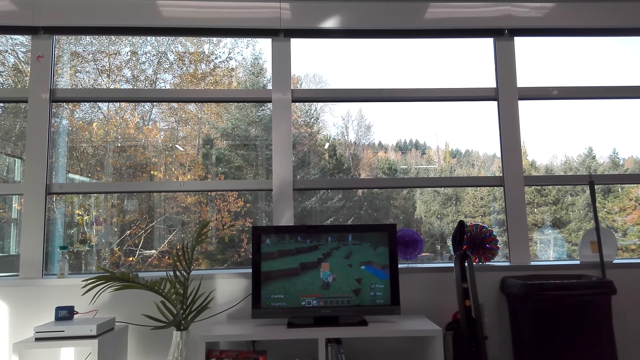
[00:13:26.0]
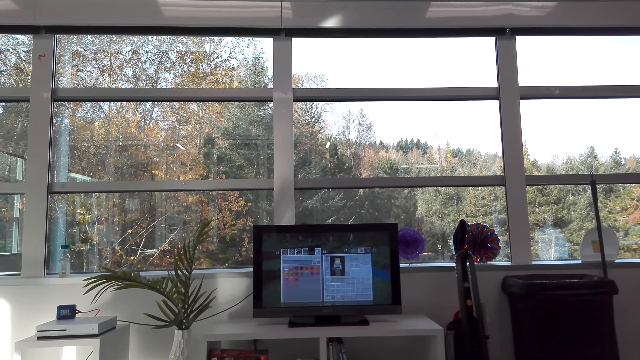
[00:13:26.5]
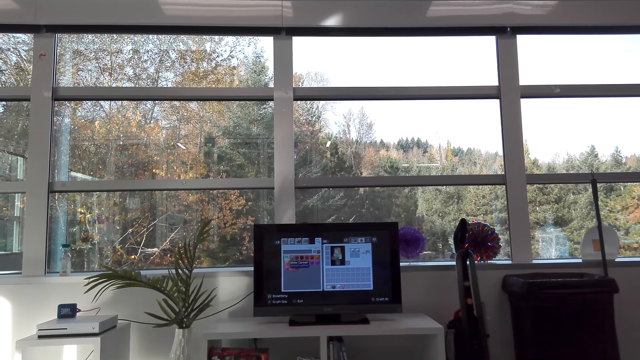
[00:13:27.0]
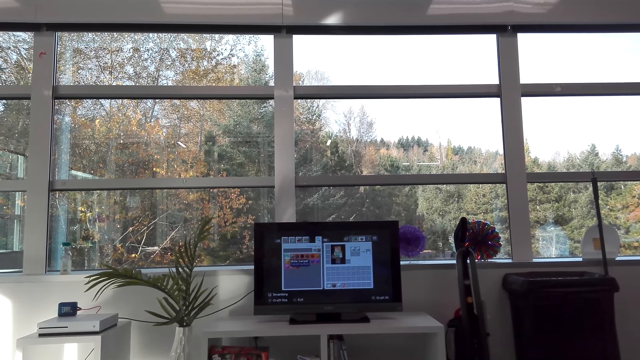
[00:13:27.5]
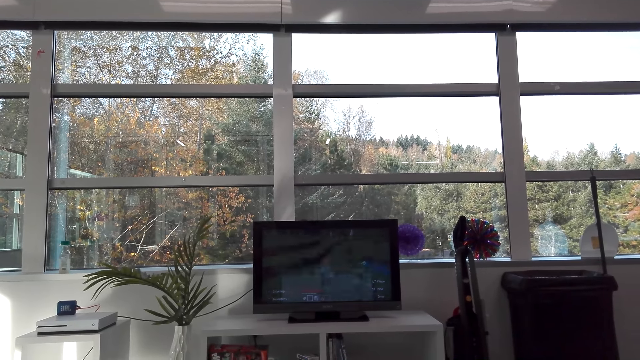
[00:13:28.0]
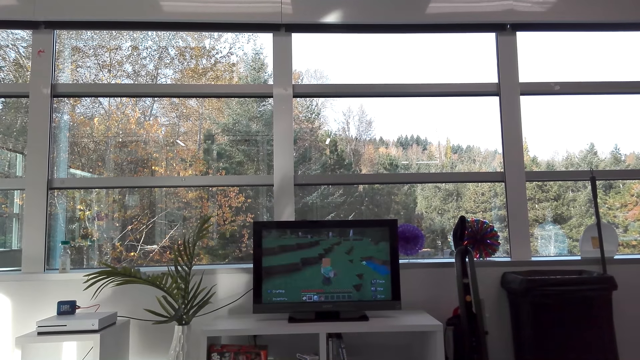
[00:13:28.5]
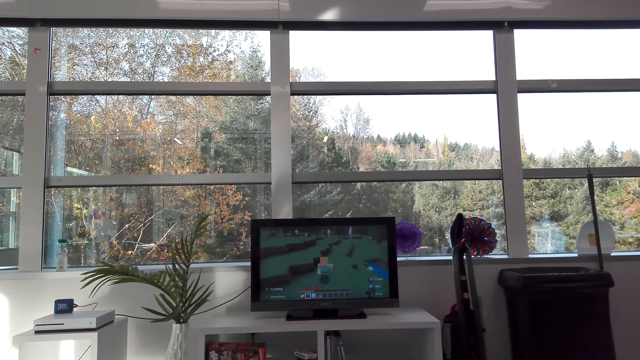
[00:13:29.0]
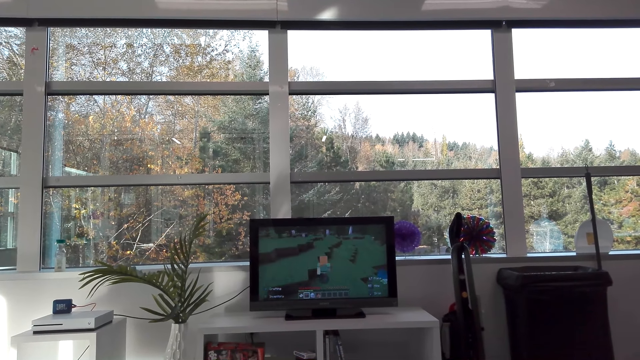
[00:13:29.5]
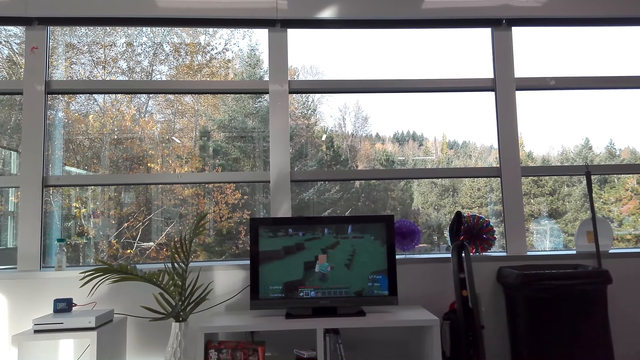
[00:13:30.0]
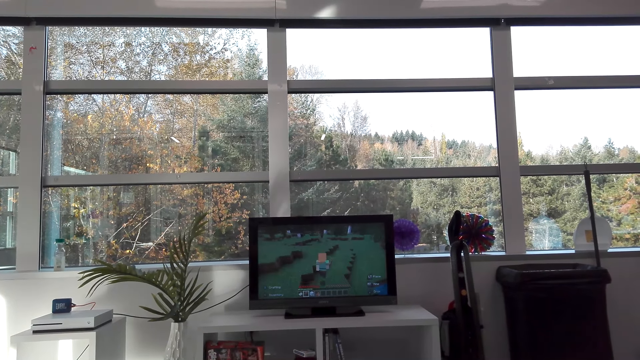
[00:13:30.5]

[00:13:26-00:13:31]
The camera wearer plays a television game.

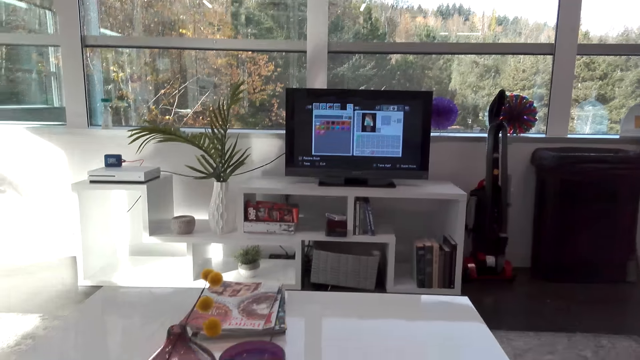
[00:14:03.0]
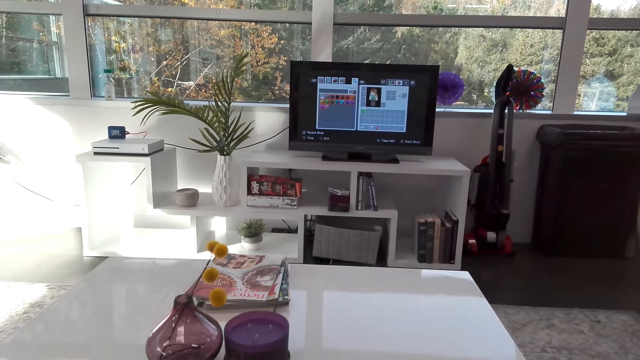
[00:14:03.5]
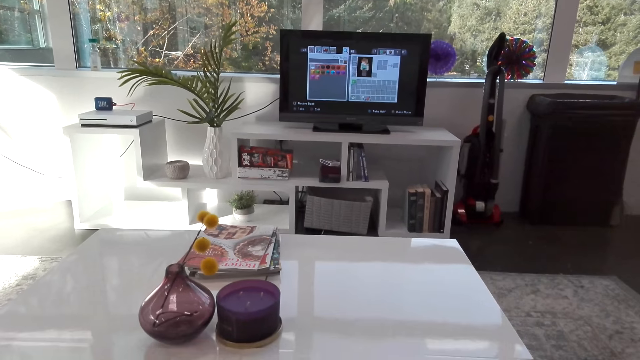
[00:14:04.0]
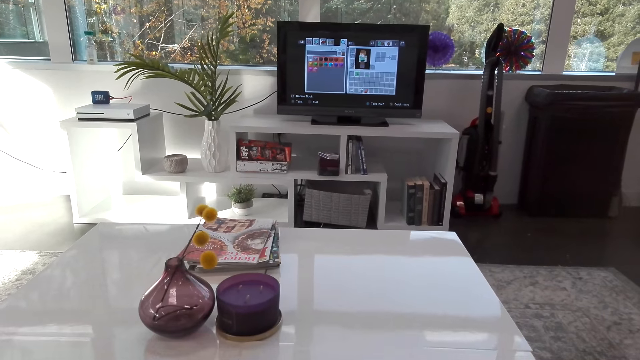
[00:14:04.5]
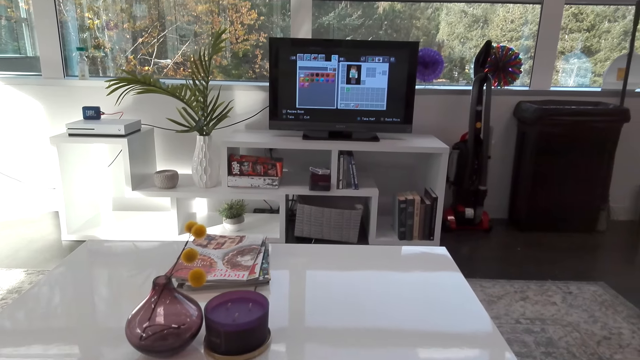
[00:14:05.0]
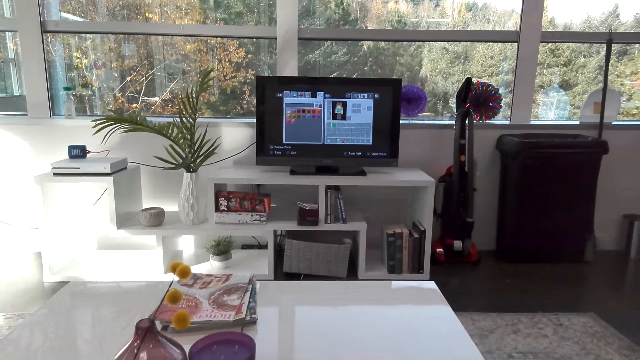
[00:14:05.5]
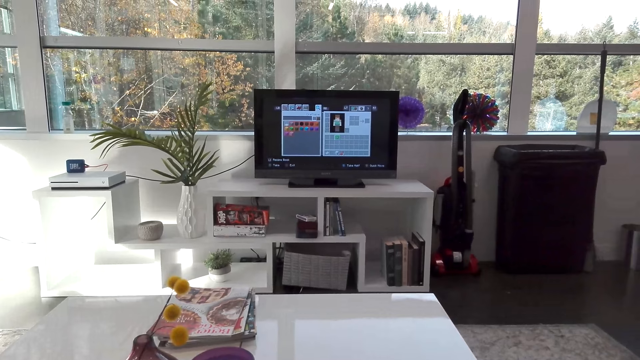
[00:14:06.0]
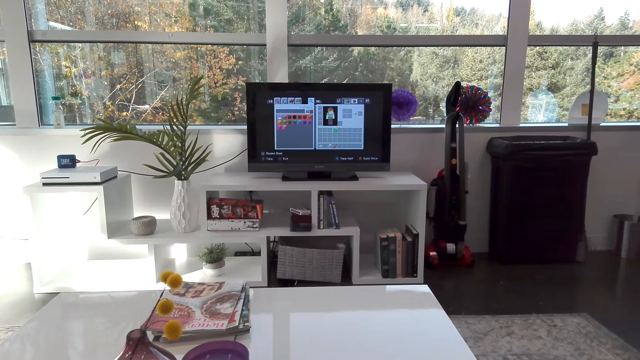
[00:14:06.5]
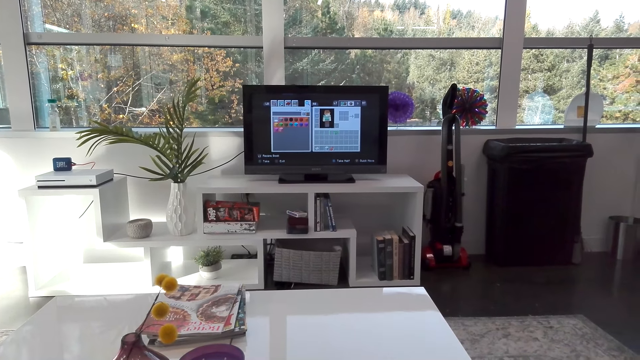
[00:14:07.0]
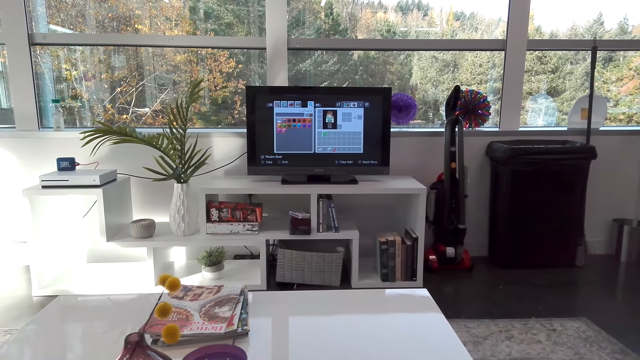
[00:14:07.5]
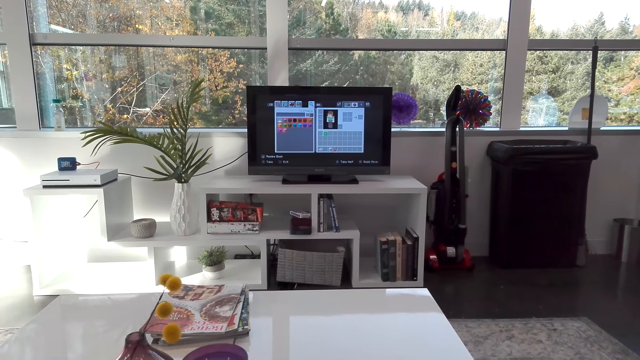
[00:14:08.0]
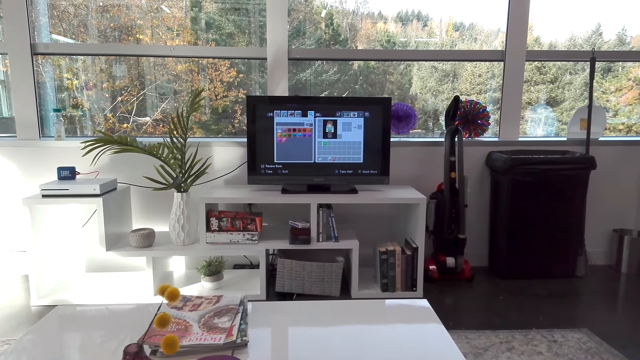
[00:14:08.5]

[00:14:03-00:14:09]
The camera wearer operates the television.

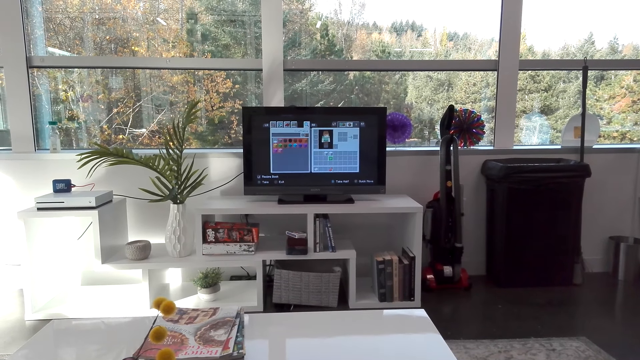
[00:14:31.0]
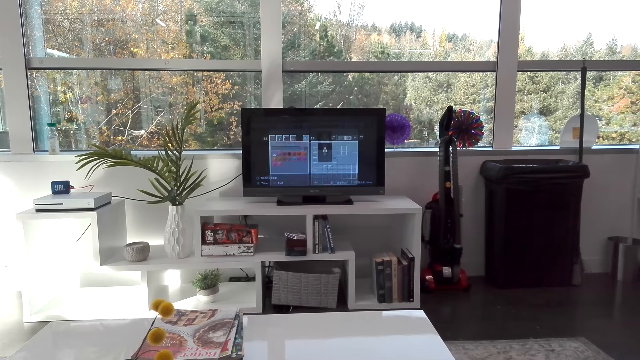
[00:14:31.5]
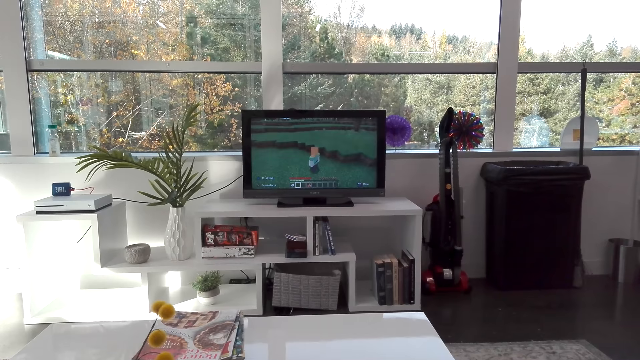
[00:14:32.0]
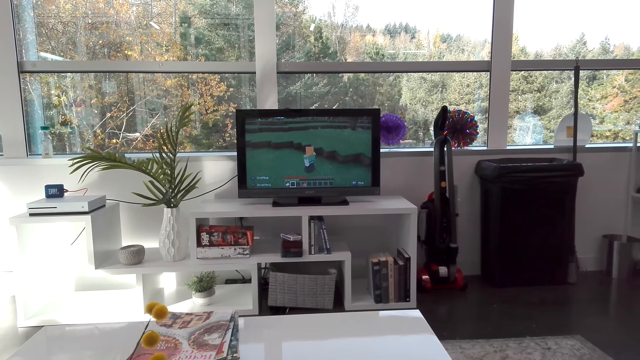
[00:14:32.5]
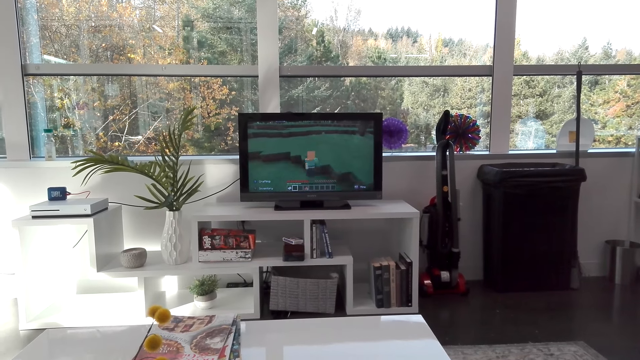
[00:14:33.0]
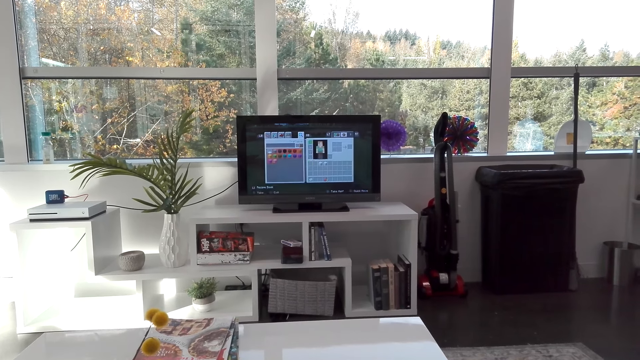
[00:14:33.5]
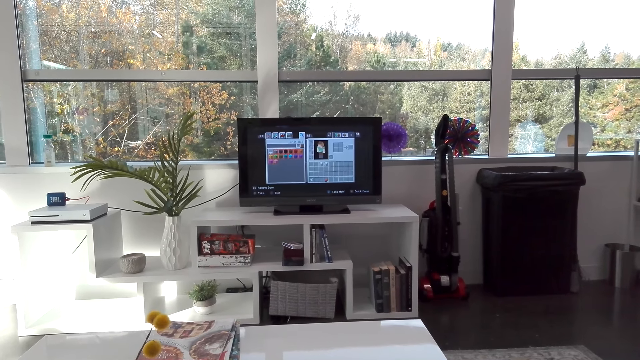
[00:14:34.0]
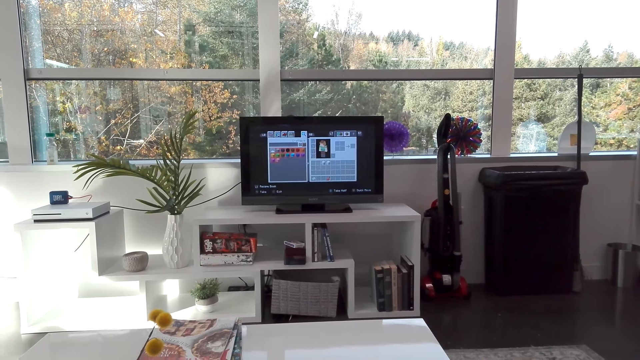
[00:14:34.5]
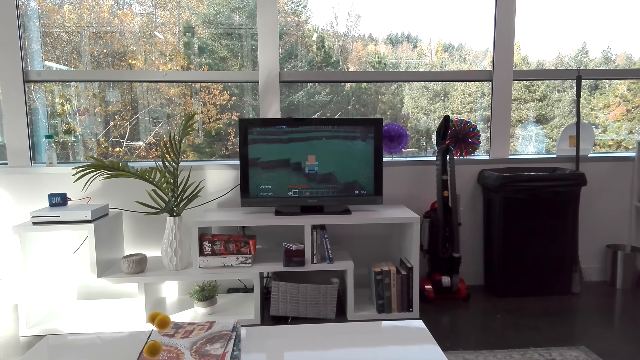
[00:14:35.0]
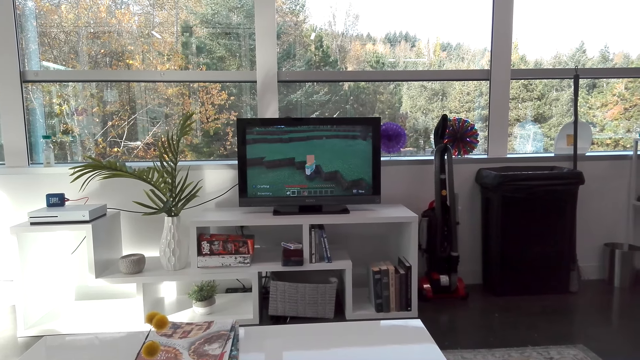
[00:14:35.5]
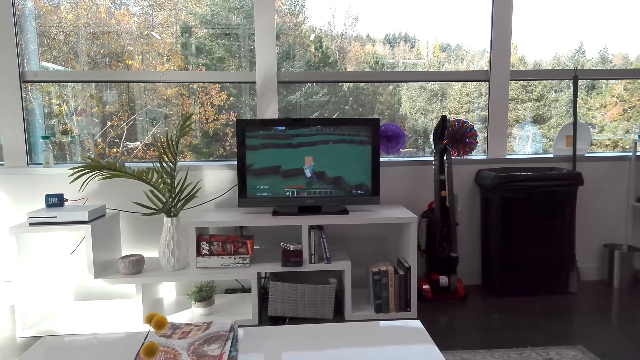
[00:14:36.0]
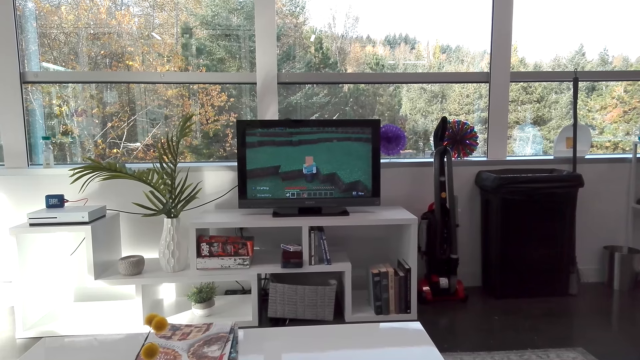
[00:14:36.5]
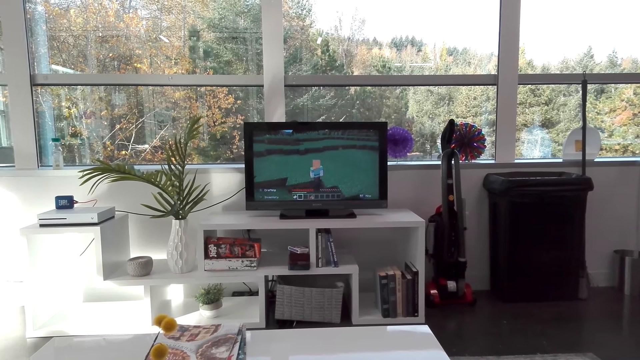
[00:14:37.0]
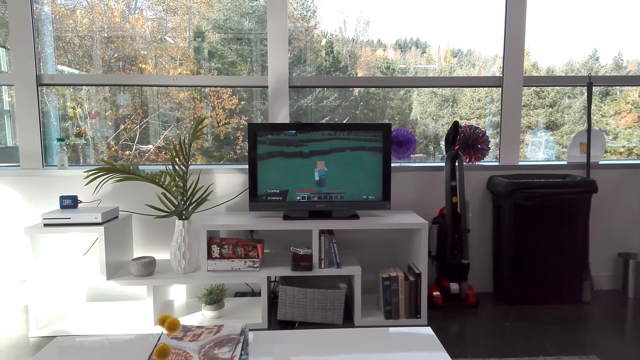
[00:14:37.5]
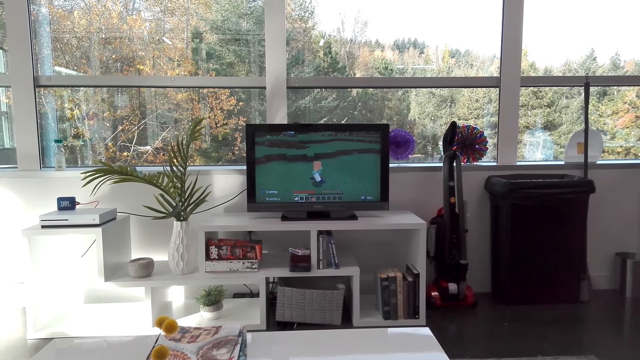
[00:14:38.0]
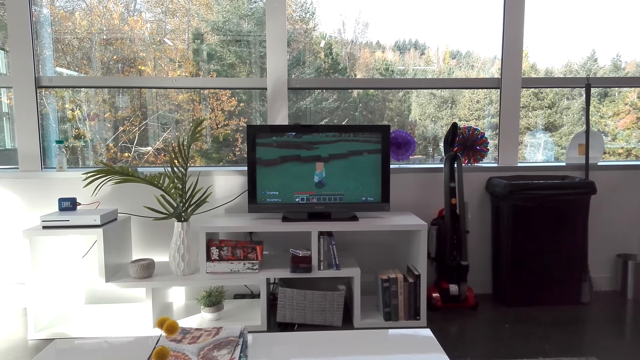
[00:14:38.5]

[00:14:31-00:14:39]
The camera wearer plays a television game.

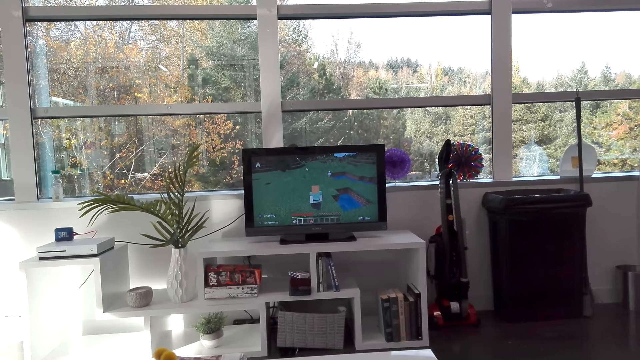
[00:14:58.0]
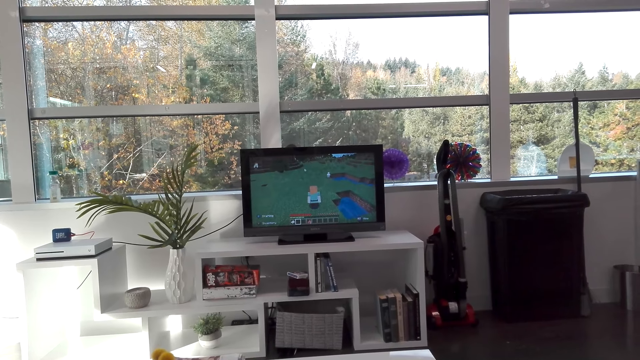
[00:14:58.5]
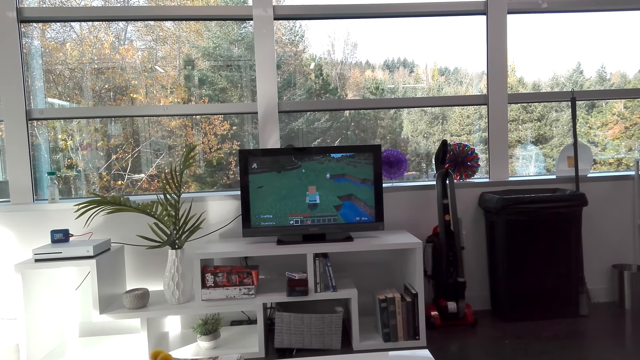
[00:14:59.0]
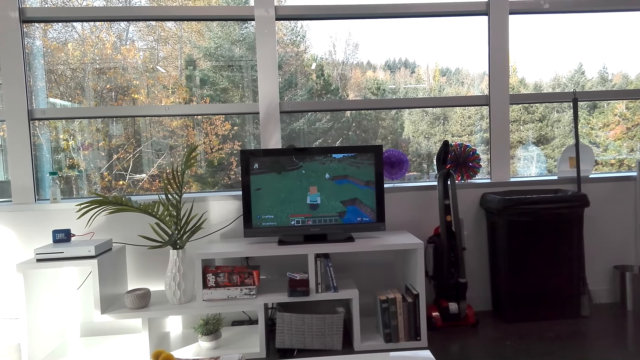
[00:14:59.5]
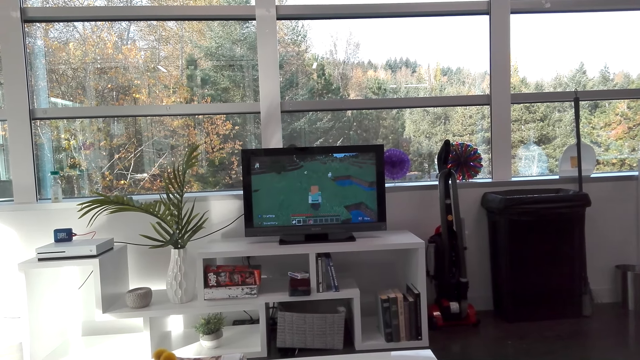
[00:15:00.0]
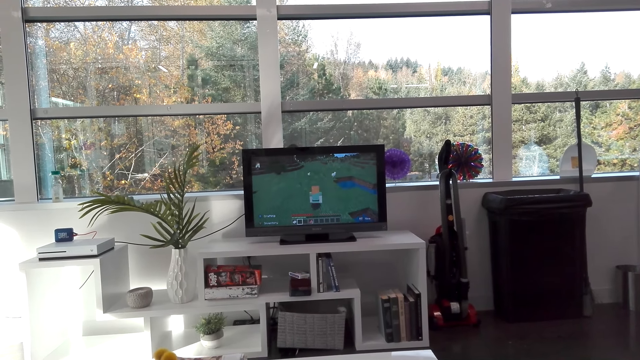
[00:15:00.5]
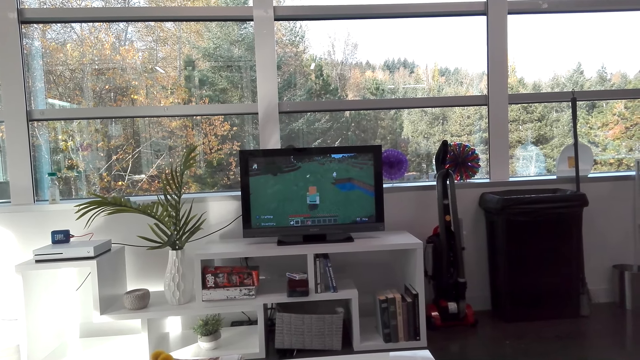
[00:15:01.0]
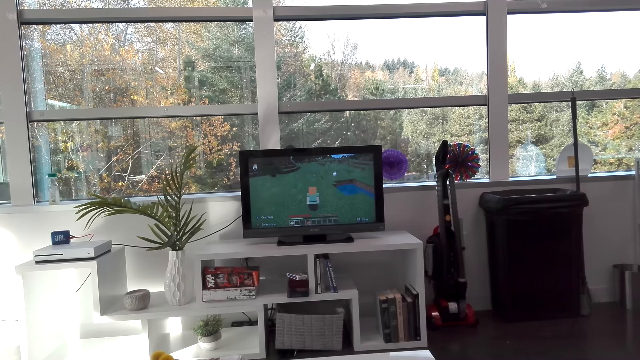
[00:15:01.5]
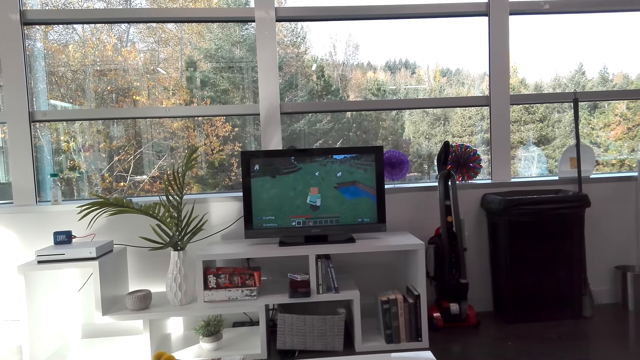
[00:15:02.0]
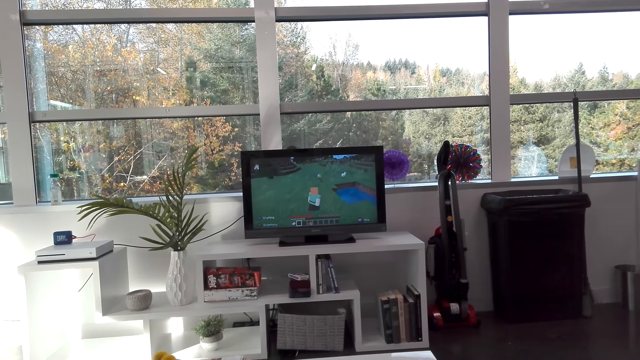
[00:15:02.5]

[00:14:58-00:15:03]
The camera wearer talks.
